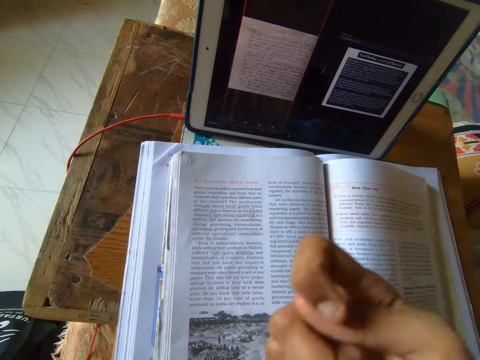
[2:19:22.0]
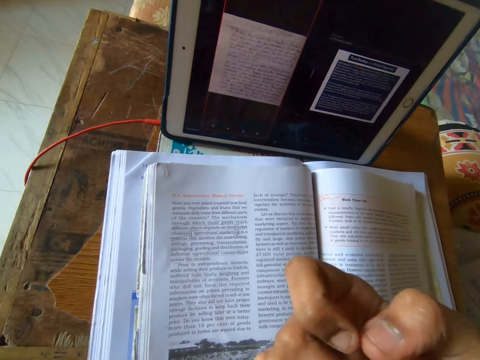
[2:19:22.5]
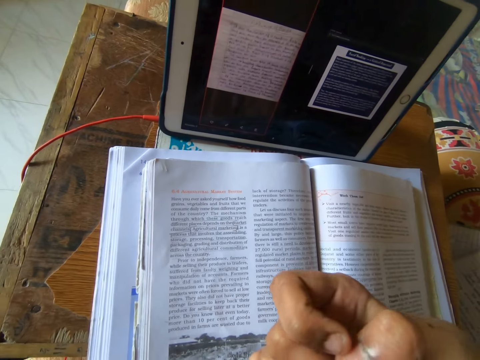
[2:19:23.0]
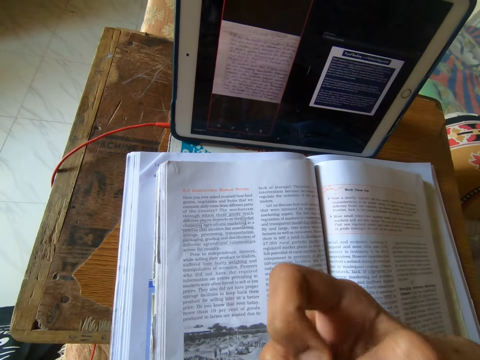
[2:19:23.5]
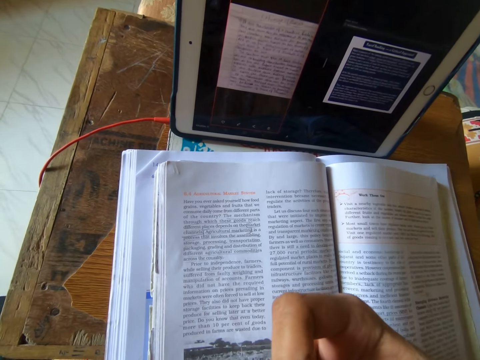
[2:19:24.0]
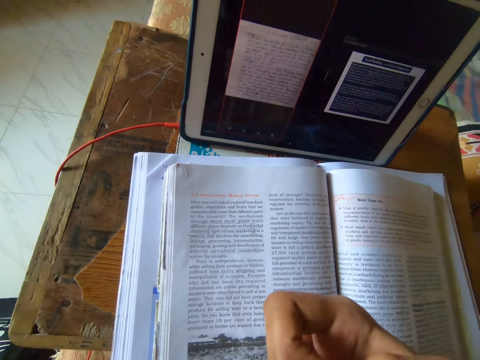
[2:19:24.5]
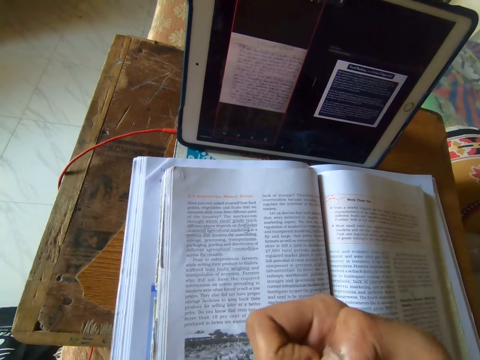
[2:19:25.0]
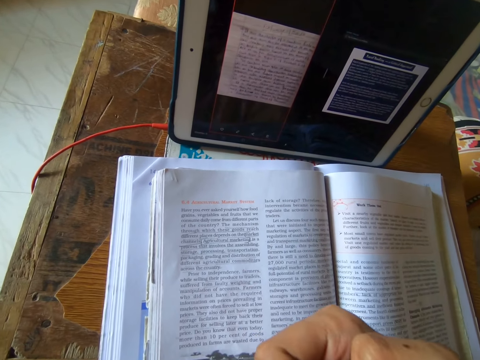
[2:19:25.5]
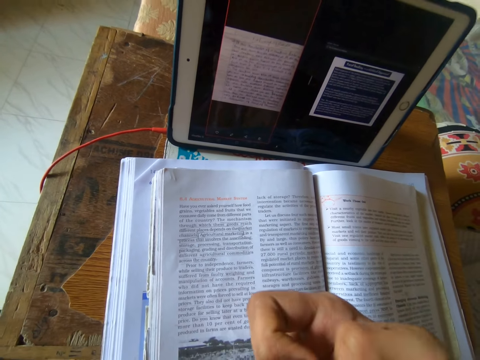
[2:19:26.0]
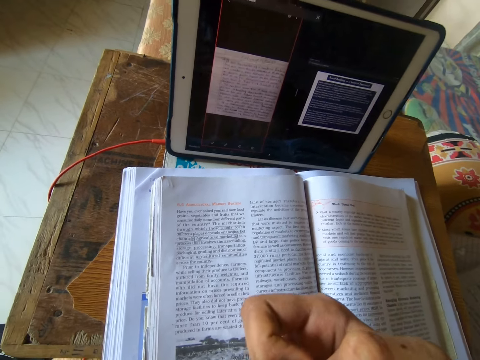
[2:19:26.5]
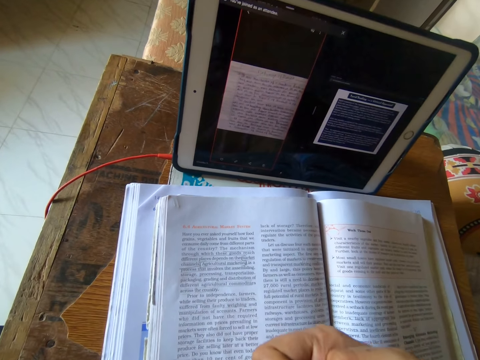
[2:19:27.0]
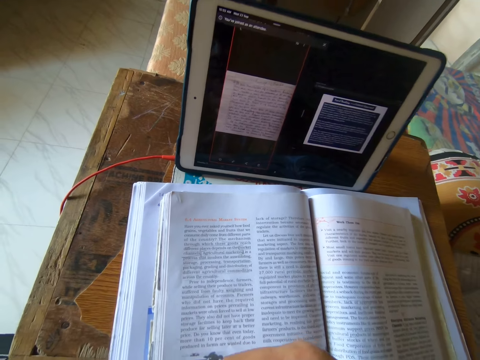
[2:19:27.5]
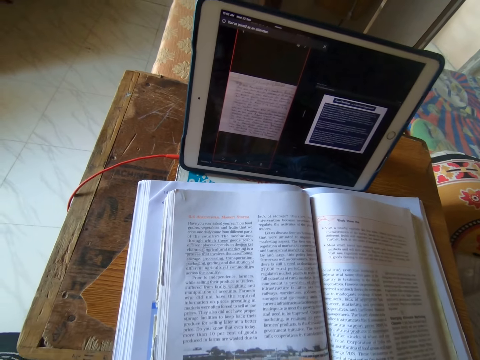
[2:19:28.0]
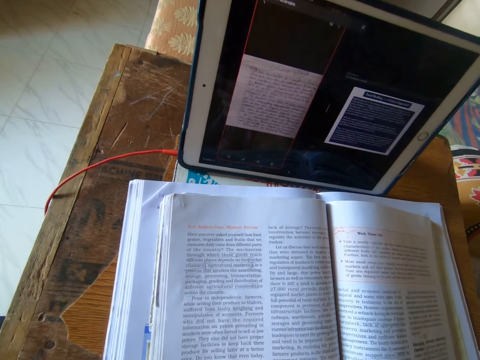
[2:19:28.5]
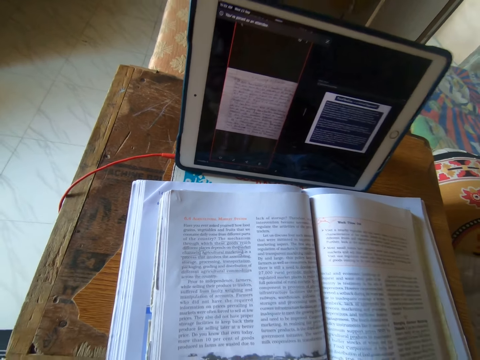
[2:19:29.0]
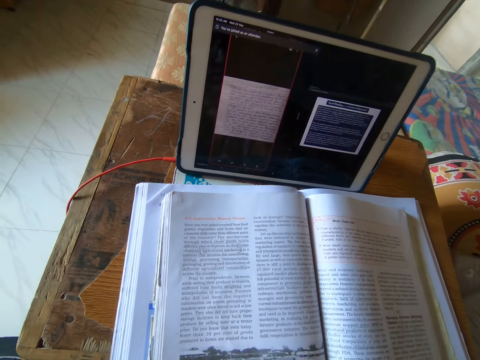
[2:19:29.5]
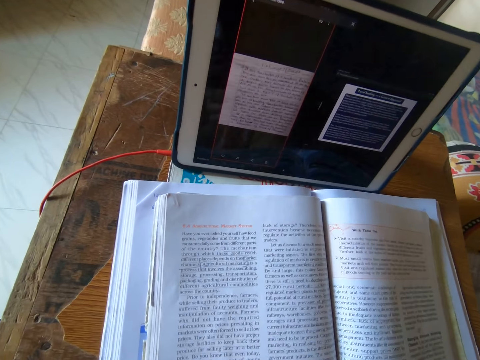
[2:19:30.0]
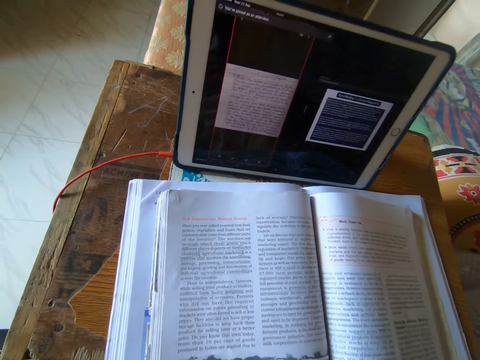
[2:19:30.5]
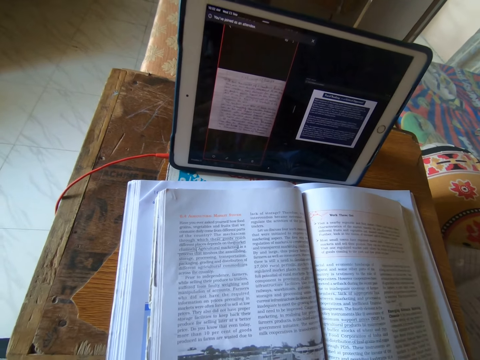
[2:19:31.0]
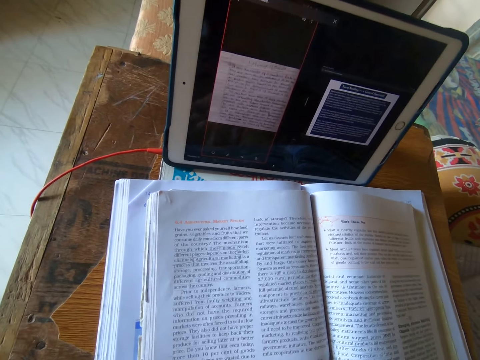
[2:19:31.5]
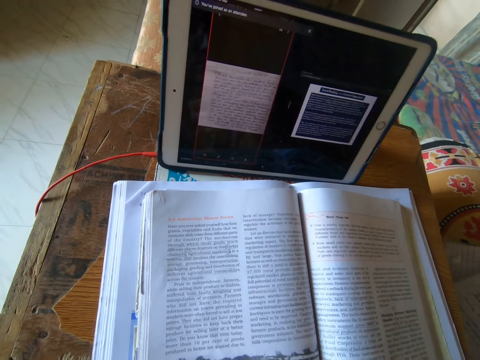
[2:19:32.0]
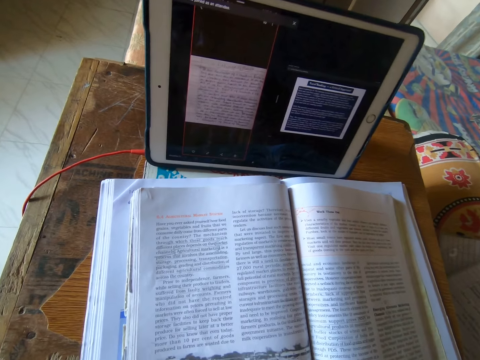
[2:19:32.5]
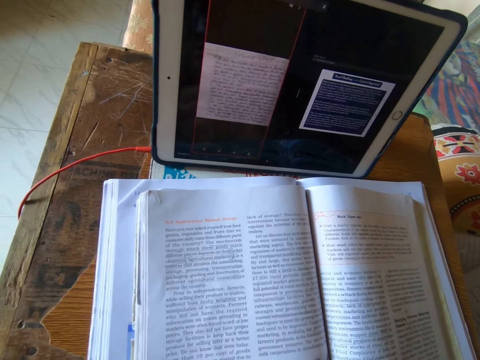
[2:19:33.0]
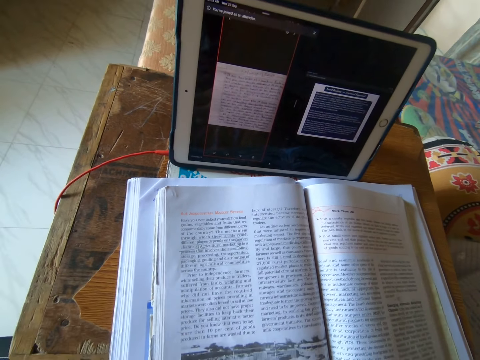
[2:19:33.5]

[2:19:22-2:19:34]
The camera wearer picks on her right hand fingers. She studies the textbook quietly.

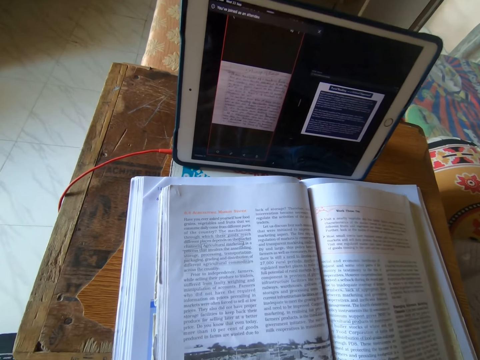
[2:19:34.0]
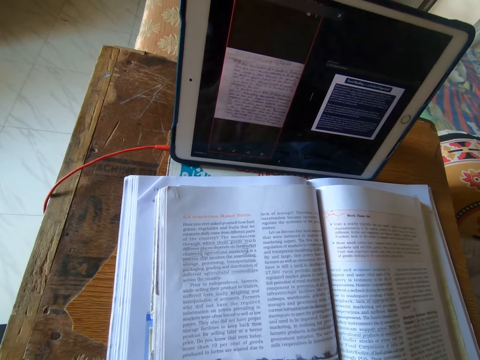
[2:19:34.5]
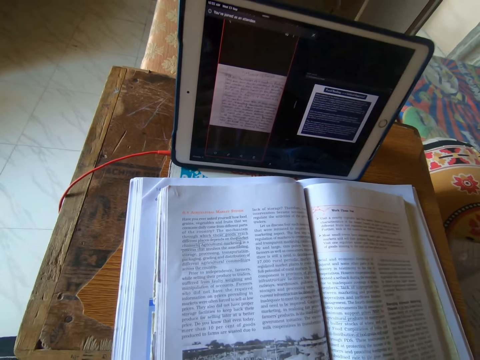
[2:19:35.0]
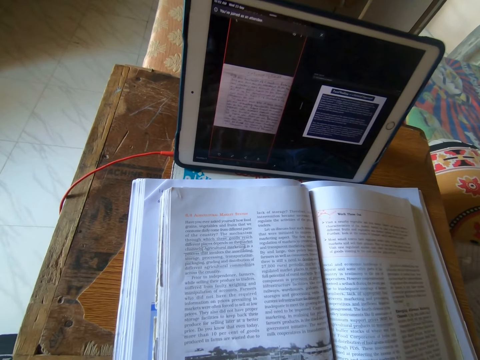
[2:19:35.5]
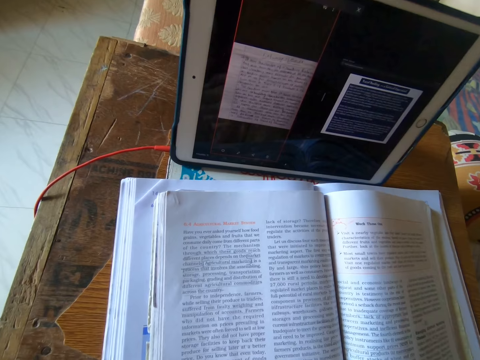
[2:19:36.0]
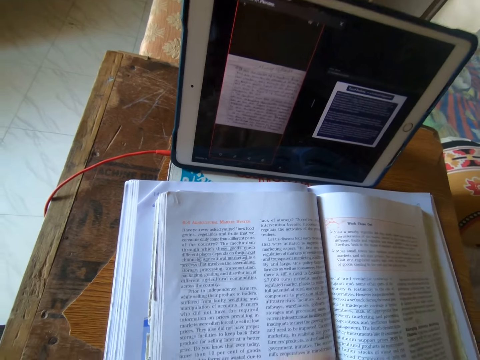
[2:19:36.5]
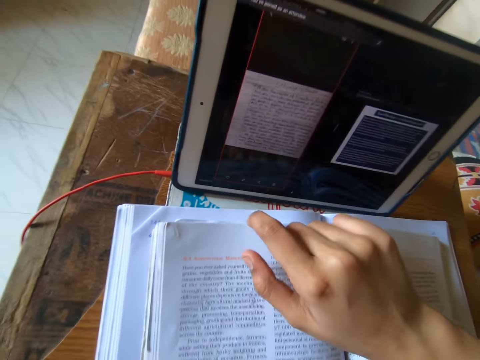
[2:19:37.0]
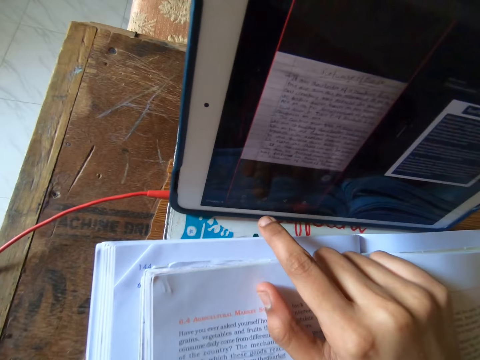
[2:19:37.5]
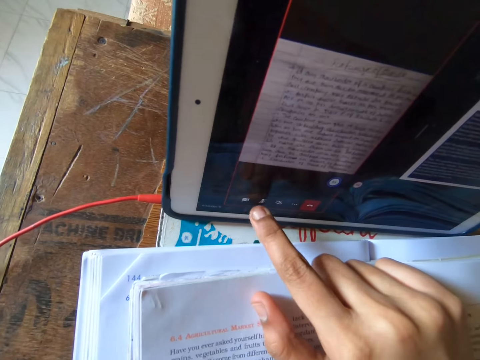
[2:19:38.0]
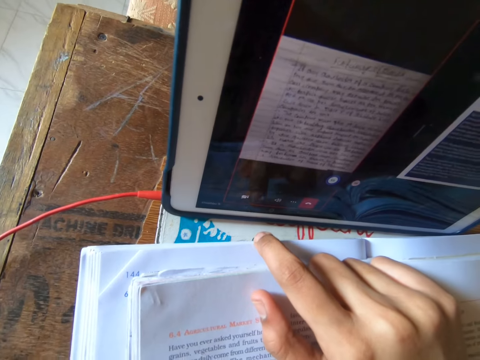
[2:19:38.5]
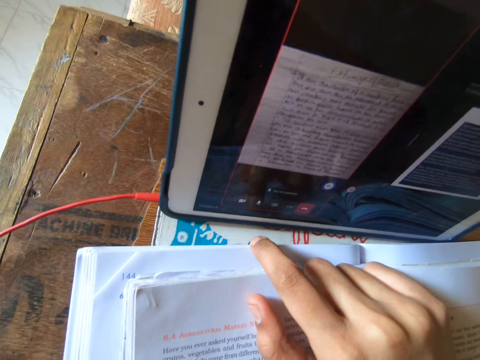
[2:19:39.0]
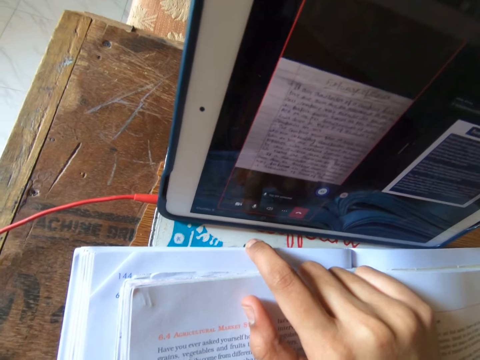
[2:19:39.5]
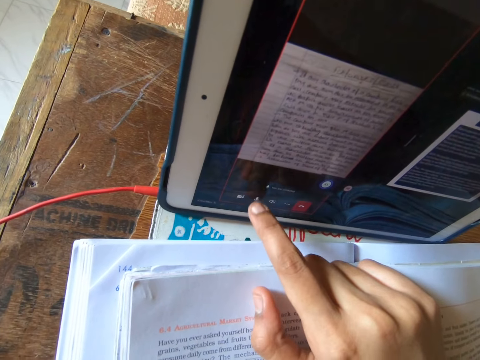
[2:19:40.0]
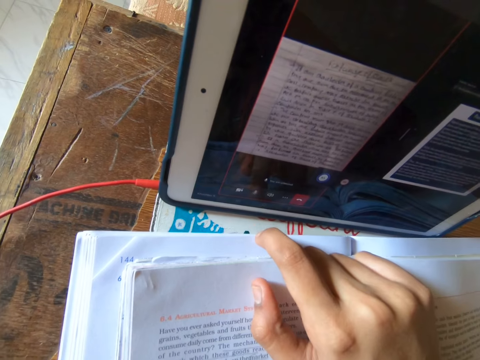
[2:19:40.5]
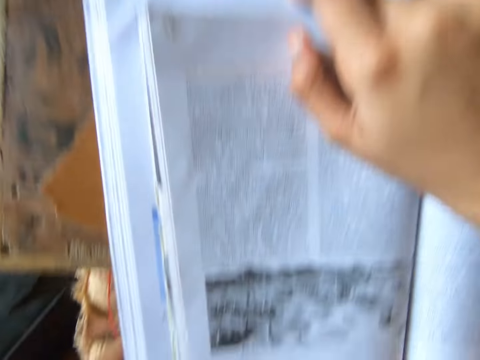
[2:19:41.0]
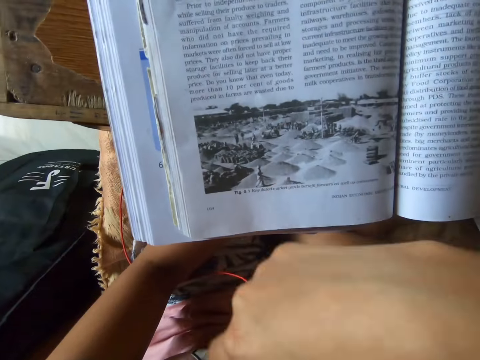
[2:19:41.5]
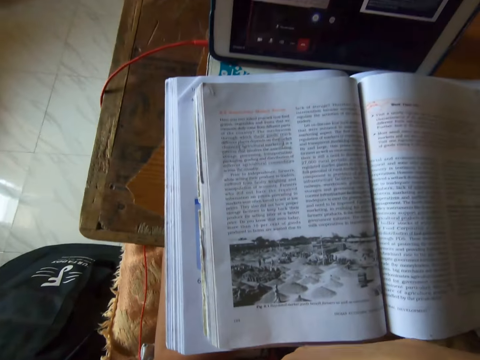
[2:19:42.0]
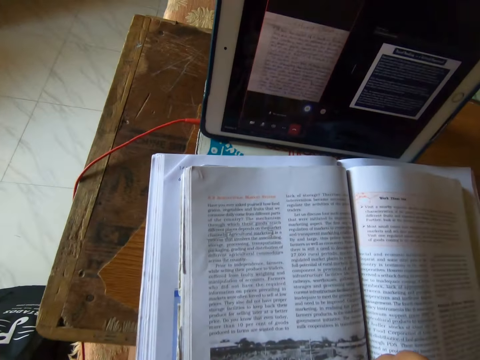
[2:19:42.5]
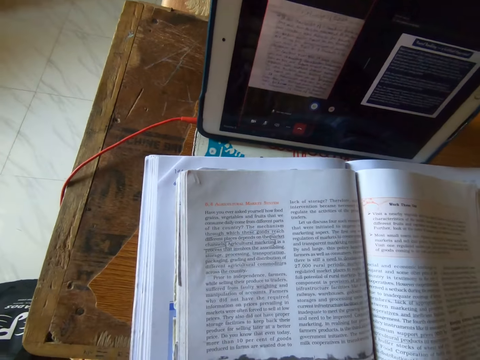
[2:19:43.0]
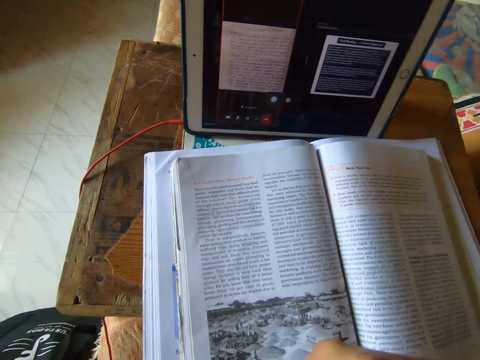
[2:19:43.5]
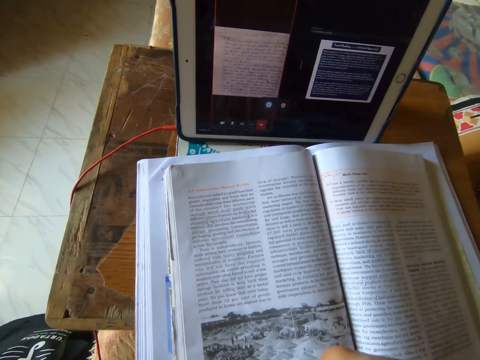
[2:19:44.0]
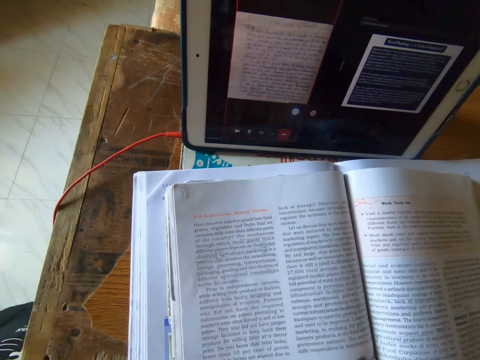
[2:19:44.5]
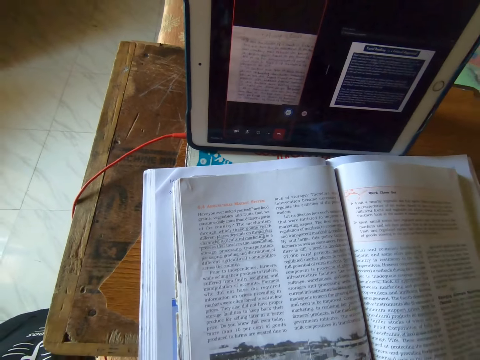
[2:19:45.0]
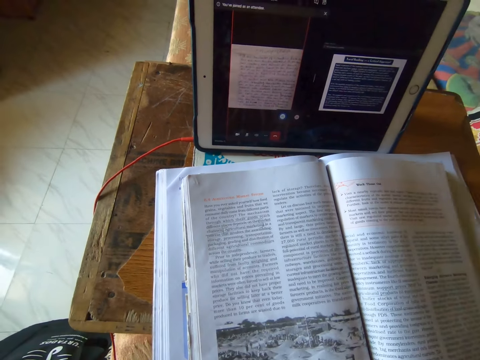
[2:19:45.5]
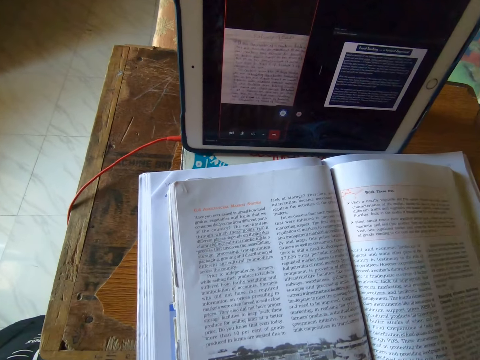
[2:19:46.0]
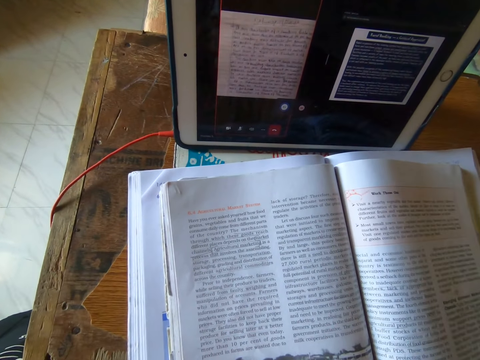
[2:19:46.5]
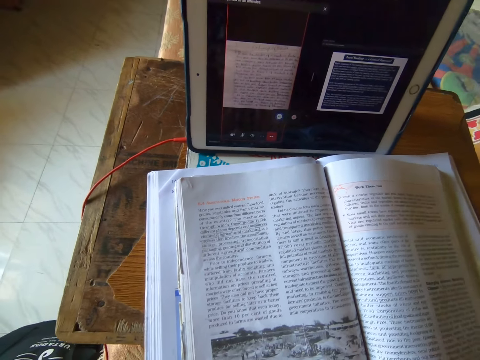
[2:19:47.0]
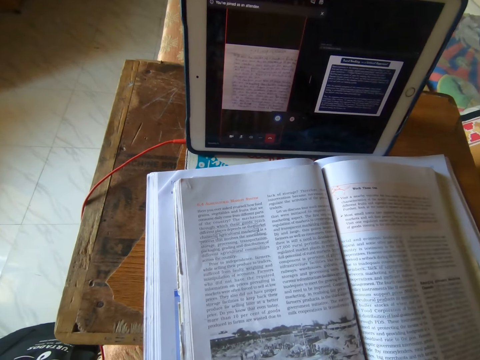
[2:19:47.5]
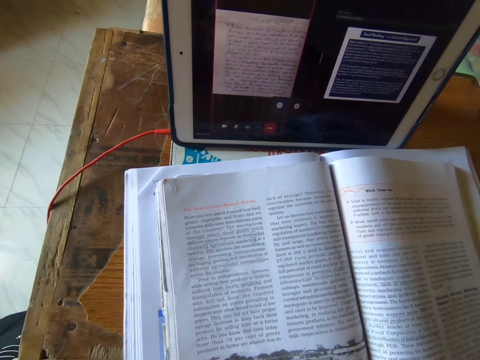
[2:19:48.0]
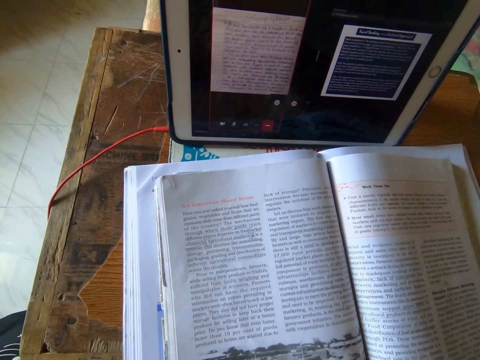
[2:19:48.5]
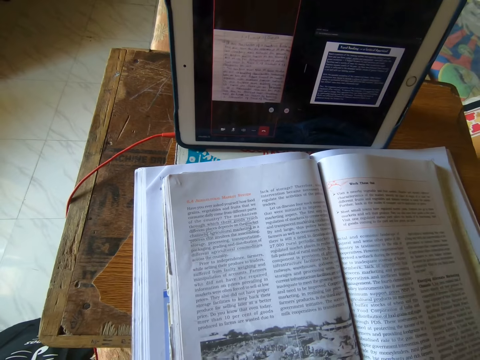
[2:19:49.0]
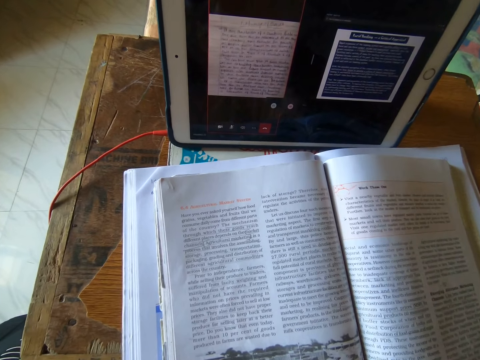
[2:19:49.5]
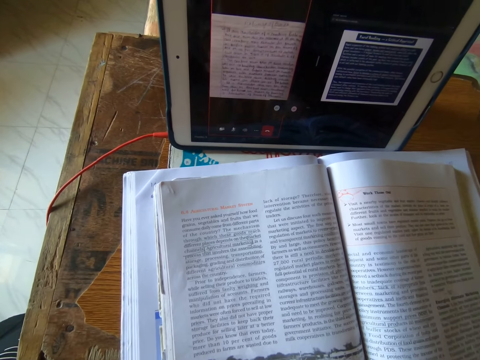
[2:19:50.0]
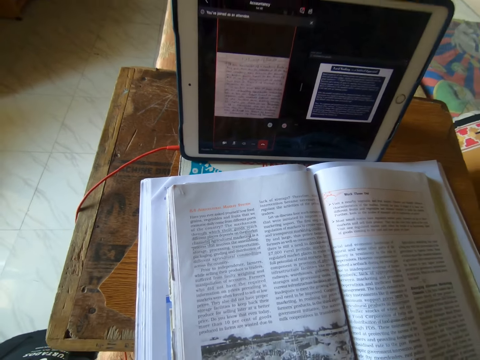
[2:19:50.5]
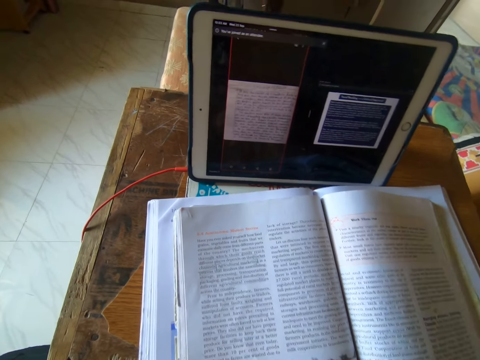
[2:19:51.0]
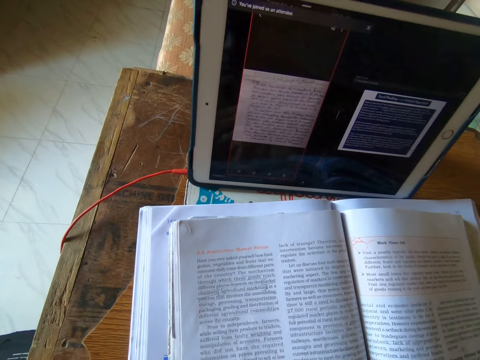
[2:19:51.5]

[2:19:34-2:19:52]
The camera wearer looks at the book. They press the iPad on the table. They talk. They touch the wire cable. They study the textbook quietly.
